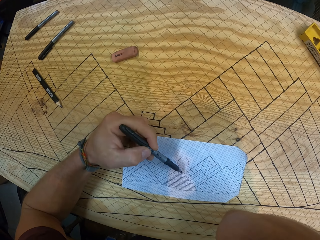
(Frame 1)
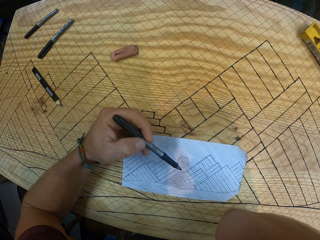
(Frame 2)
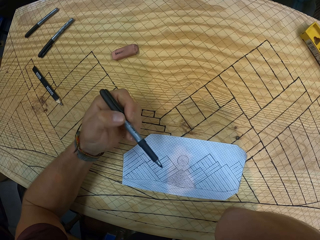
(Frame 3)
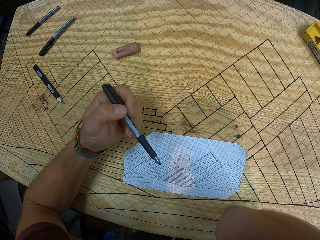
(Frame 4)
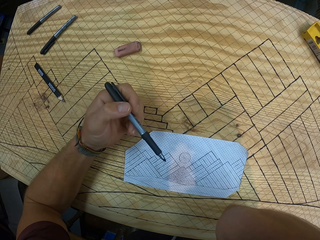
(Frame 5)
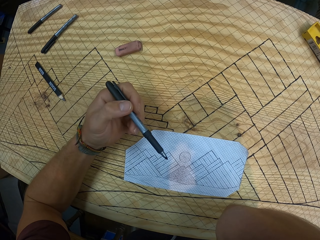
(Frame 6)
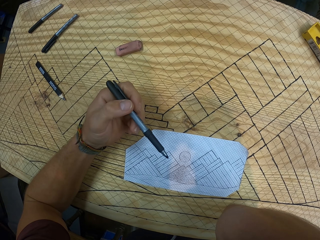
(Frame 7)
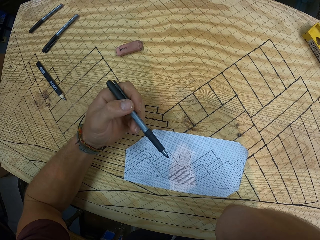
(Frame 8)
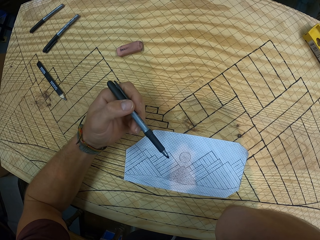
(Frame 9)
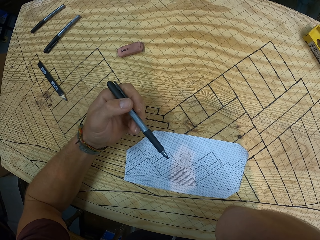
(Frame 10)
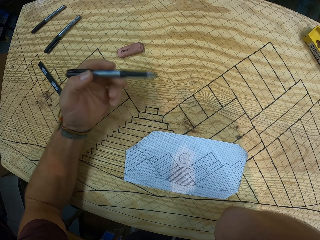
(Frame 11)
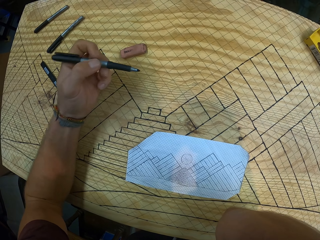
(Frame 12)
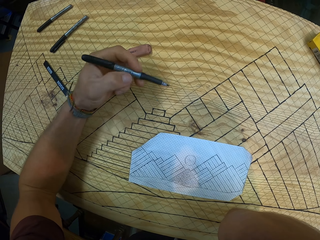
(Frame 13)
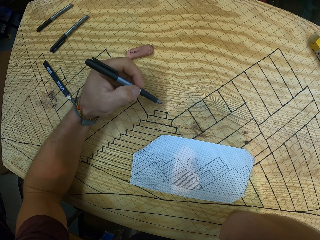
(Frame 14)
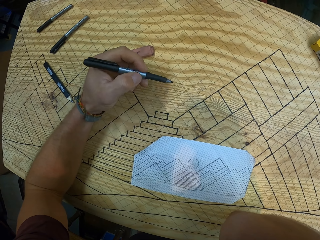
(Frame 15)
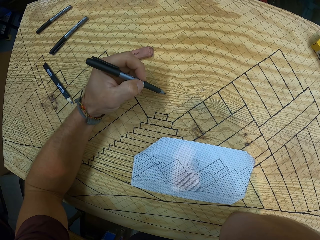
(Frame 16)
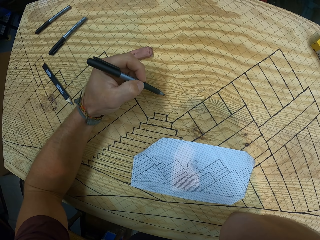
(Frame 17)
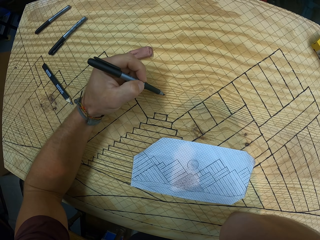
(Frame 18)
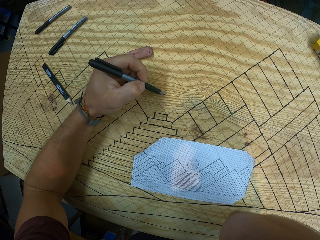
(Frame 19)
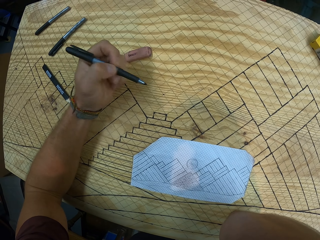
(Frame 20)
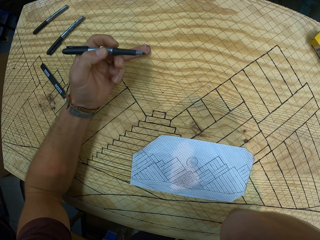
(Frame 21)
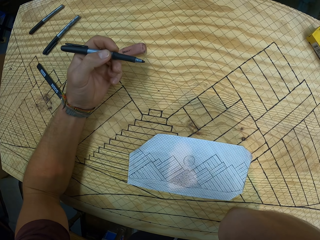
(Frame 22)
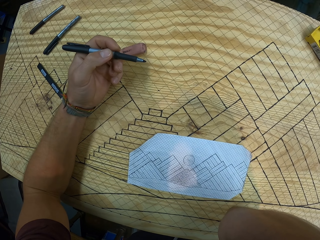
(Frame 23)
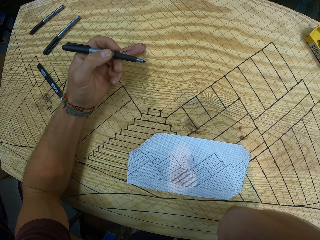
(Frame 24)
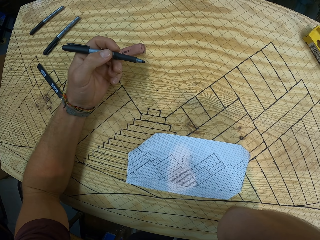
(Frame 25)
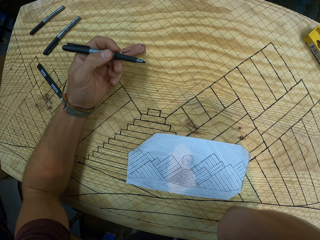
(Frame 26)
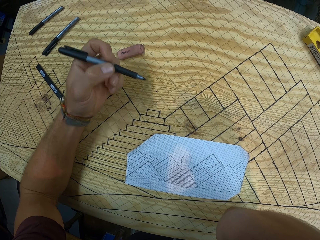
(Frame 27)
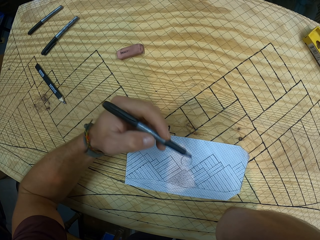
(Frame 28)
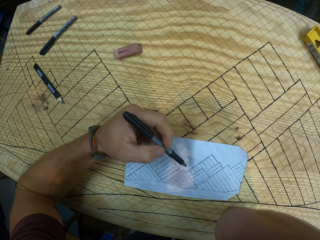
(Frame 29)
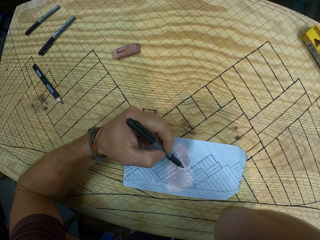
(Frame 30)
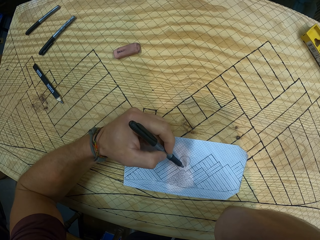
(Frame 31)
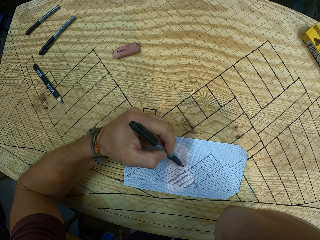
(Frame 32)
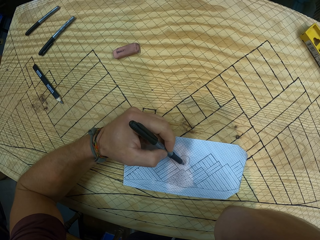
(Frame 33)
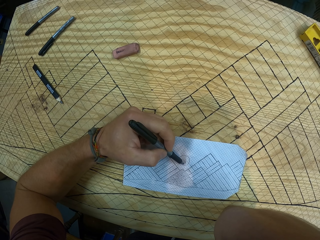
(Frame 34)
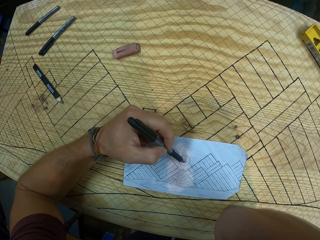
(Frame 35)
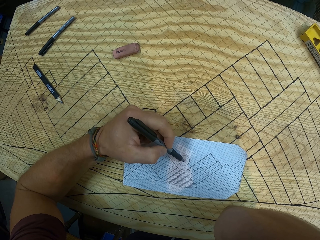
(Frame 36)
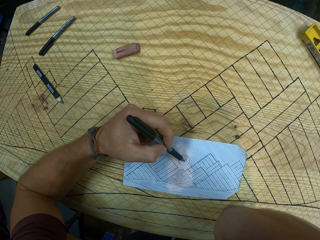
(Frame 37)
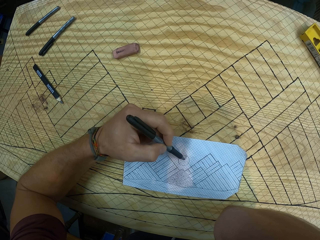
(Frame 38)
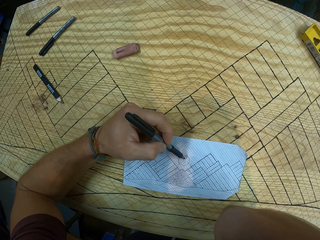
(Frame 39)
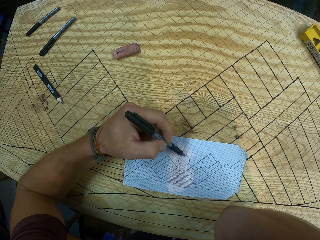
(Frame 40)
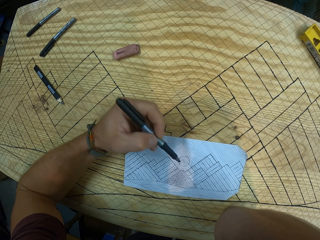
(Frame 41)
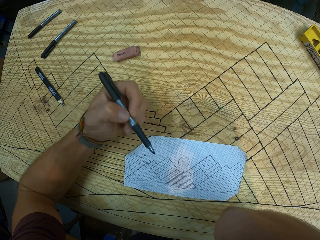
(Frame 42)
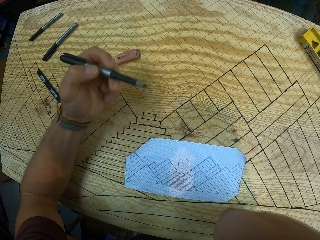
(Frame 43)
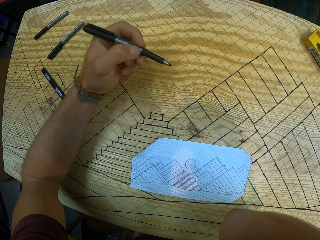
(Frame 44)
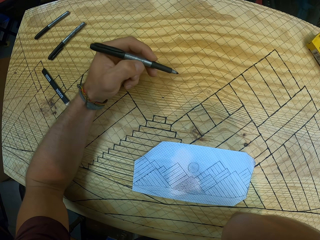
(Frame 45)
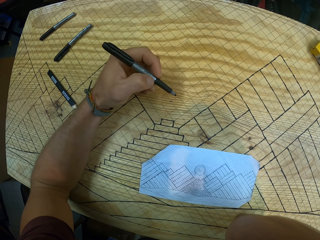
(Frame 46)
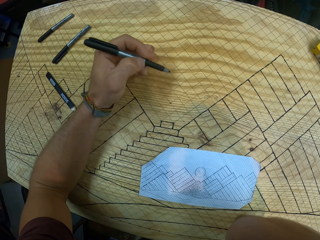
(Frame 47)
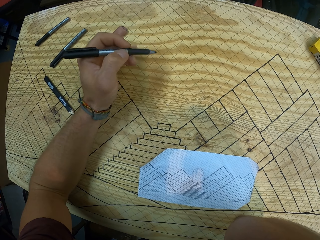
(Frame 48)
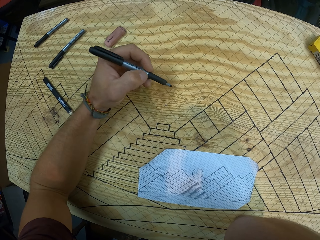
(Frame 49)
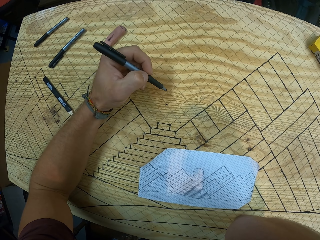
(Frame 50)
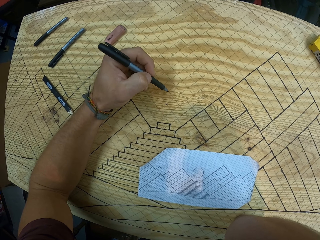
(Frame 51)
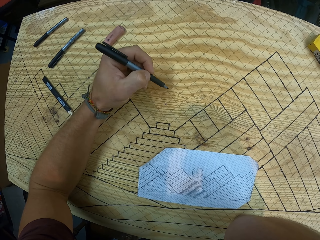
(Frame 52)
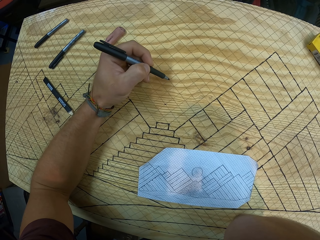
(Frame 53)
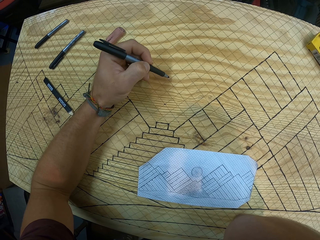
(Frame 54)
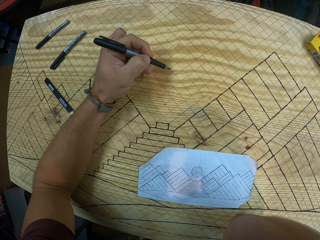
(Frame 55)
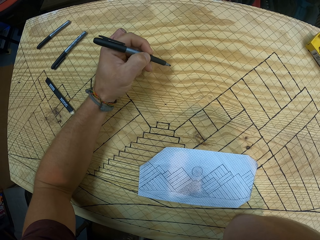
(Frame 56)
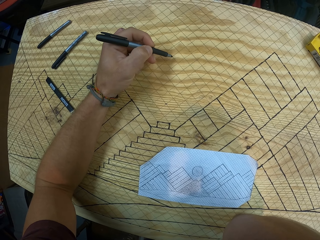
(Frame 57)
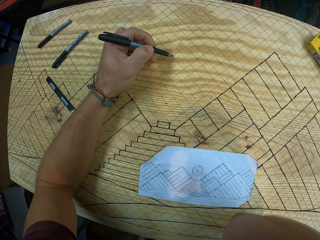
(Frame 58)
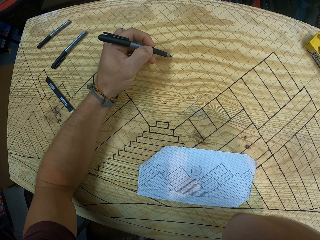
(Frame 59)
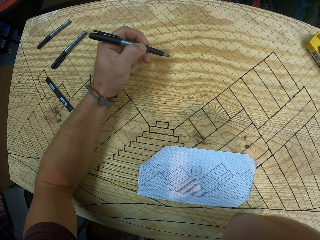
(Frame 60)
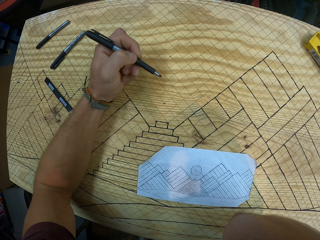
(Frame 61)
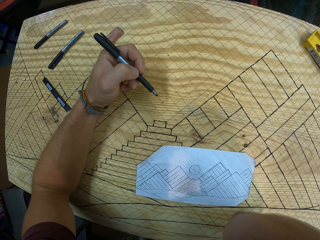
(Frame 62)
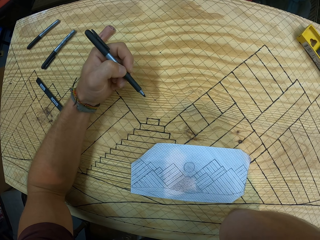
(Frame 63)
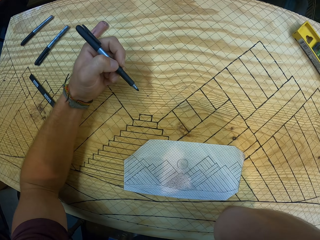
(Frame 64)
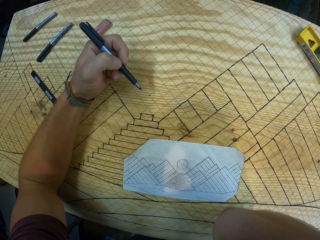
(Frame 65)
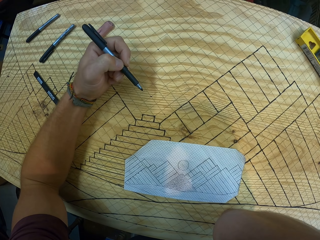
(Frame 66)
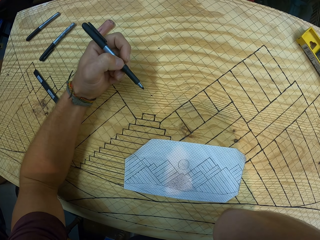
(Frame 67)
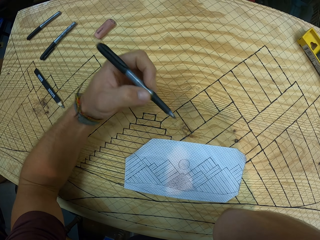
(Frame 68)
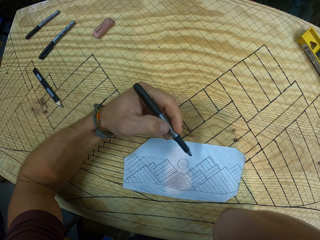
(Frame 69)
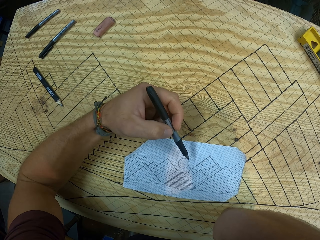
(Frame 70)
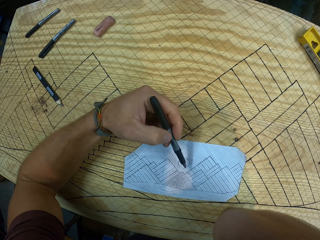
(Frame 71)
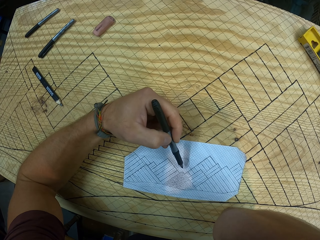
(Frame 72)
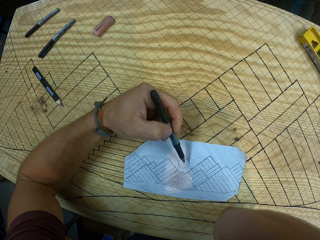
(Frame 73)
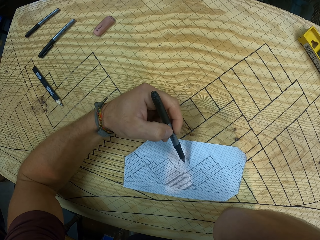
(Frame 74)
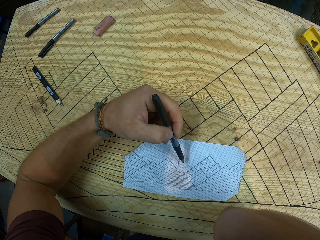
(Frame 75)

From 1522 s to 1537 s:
The camera wearer puts a mark on a piece of wood. They measure a sketch on a paper. They measure a distance on the piece of wood. They mark the piece of wood.

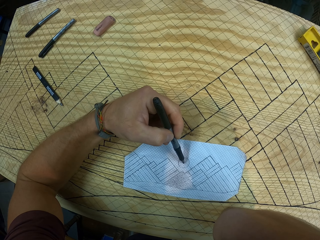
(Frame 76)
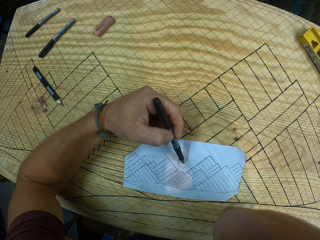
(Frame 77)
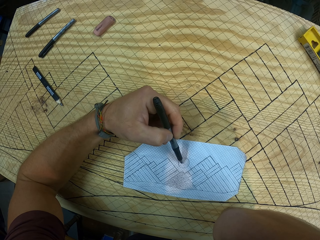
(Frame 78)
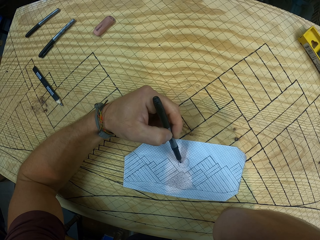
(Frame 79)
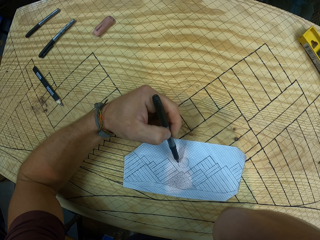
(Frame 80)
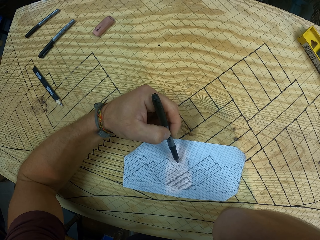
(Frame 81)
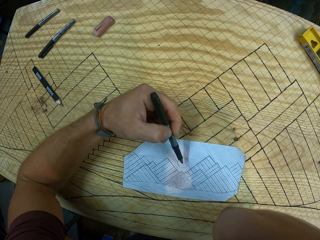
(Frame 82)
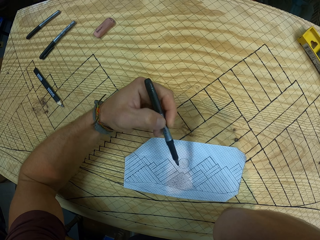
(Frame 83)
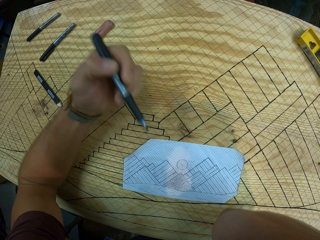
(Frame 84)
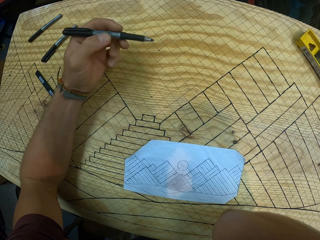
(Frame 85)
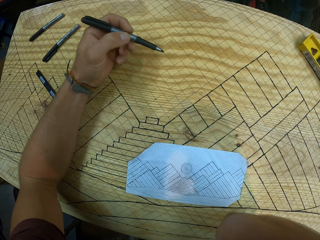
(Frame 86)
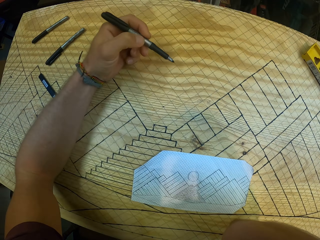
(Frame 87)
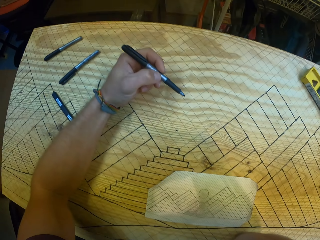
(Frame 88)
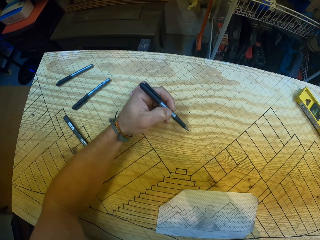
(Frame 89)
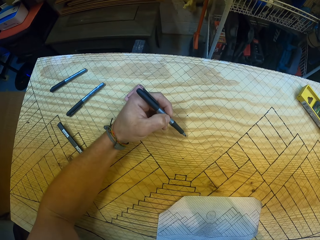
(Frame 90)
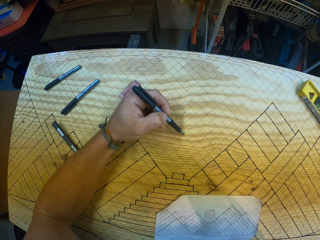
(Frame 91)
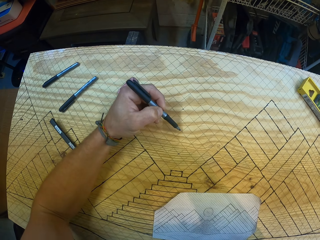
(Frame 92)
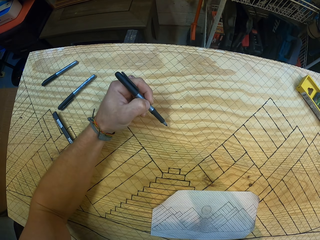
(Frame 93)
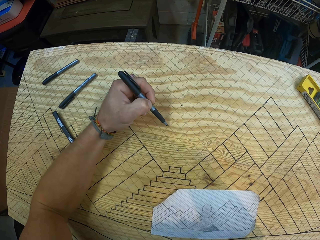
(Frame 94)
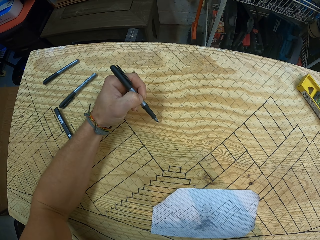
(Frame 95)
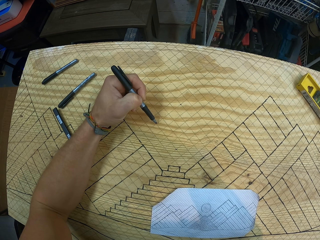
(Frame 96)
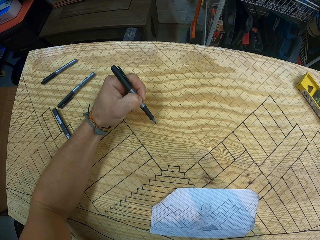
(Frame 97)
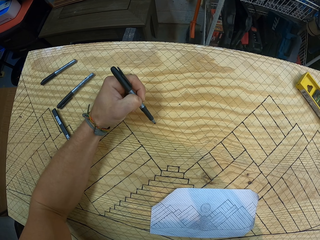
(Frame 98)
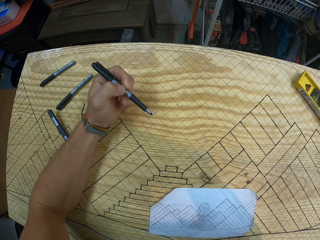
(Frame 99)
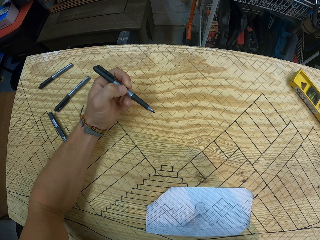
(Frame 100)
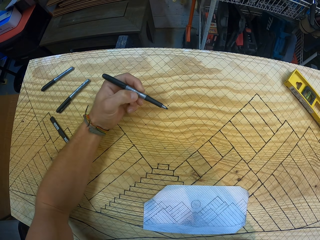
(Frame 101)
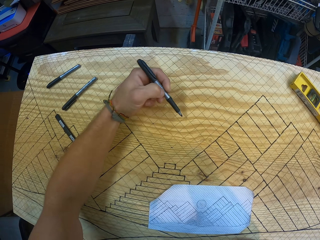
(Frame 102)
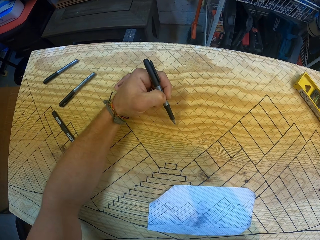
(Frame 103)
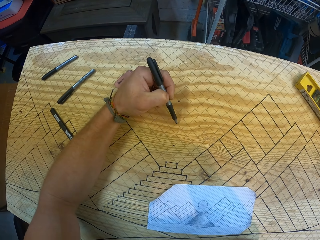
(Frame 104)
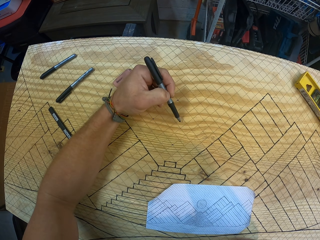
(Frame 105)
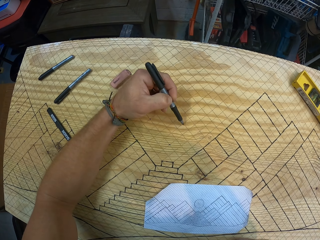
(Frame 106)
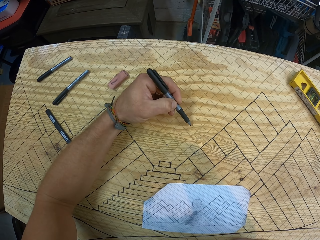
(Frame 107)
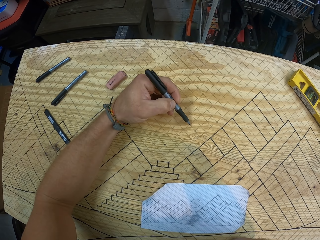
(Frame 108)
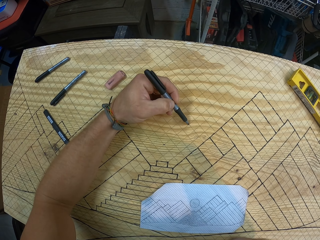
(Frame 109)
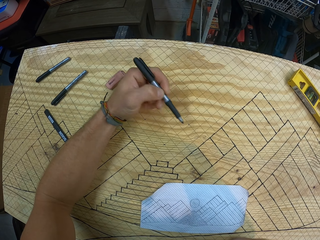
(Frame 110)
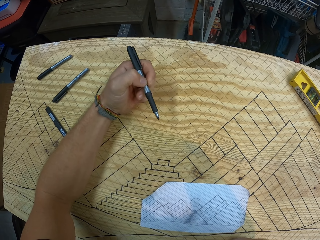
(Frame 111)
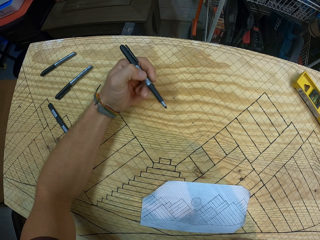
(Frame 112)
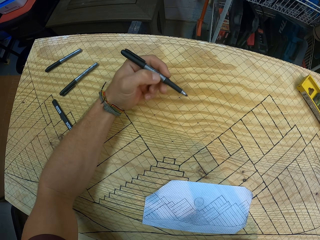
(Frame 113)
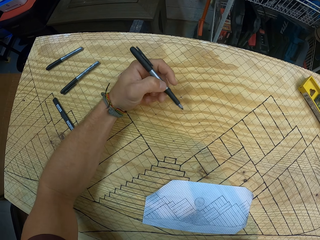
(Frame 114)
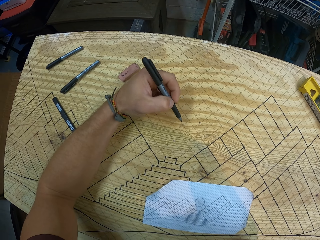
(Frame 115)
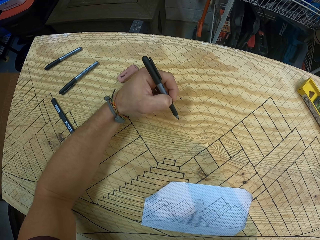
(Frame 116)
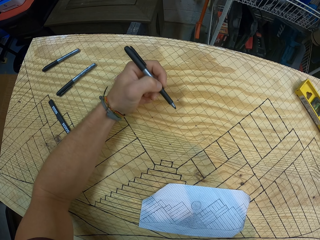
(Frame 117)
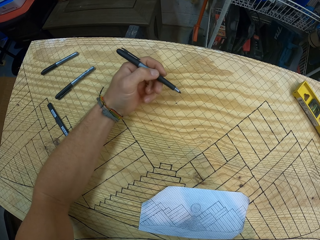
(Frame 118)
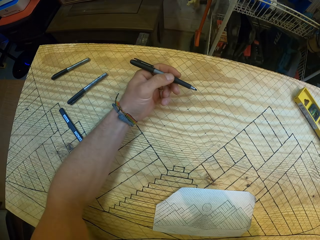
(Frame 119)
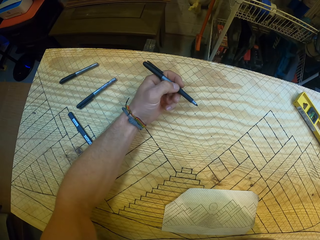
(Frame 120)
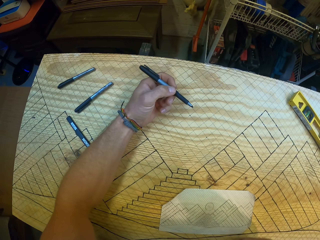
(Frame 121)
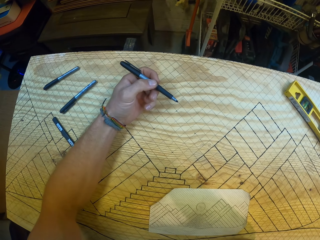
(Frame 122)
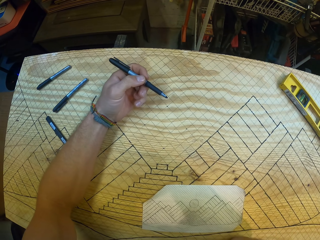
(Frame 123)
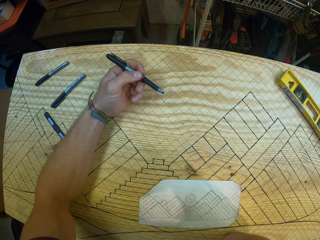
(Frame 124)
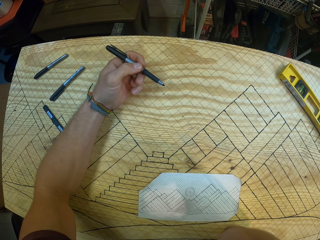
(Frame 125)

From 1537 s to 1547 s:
The camera wearer measures a sketch on a paper. They measure a distance on a piece of wood.
